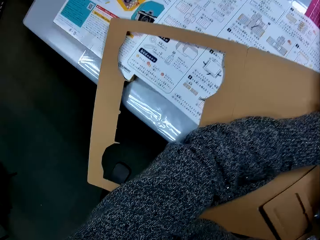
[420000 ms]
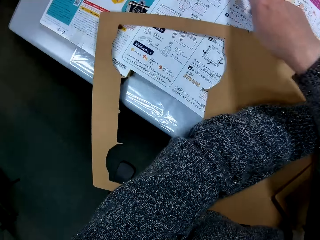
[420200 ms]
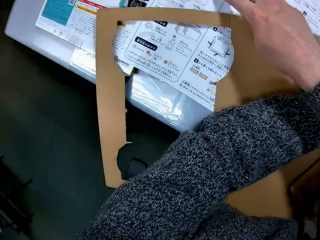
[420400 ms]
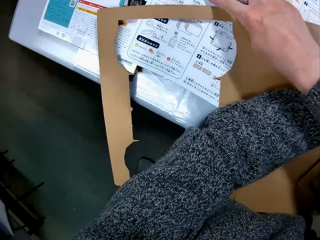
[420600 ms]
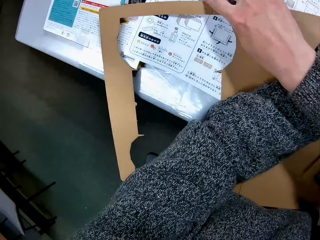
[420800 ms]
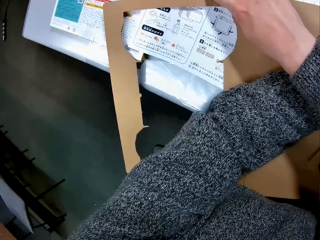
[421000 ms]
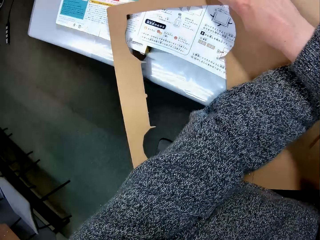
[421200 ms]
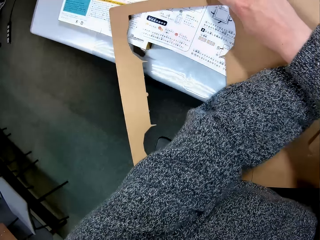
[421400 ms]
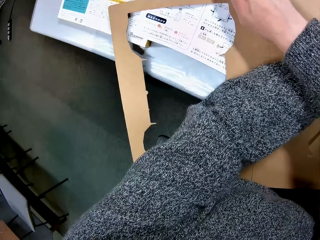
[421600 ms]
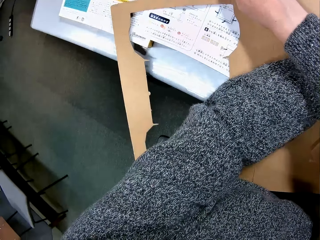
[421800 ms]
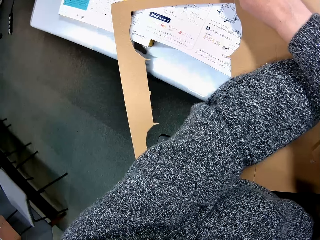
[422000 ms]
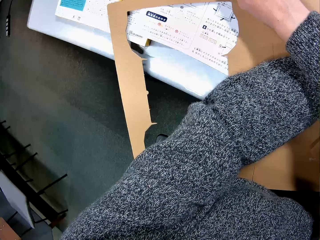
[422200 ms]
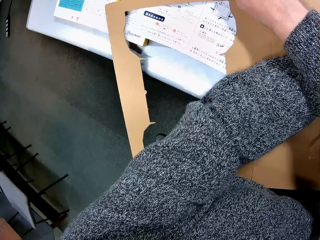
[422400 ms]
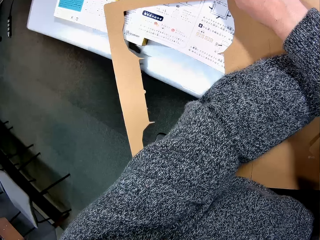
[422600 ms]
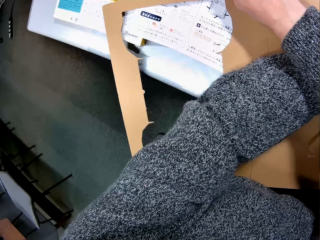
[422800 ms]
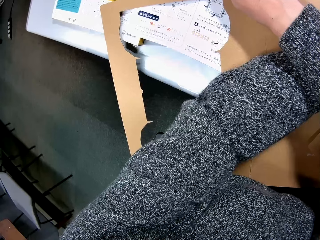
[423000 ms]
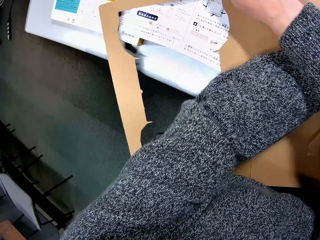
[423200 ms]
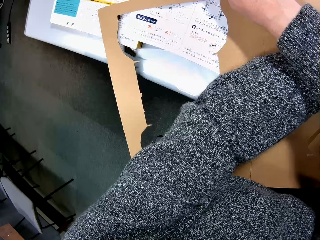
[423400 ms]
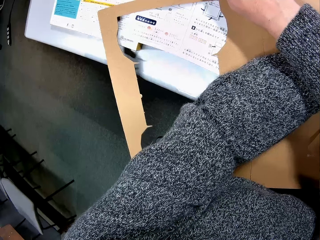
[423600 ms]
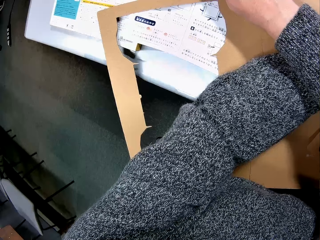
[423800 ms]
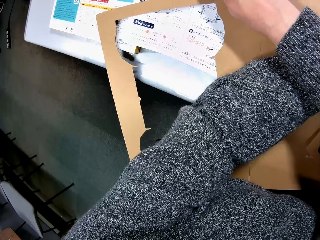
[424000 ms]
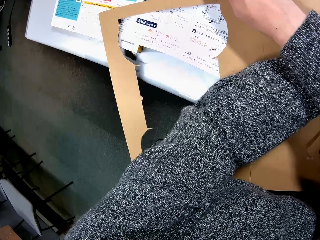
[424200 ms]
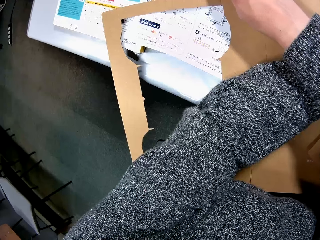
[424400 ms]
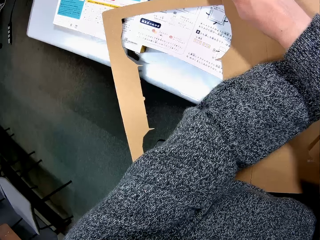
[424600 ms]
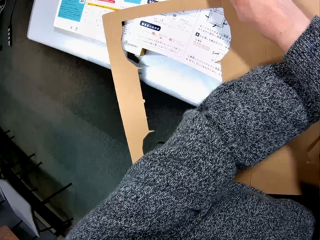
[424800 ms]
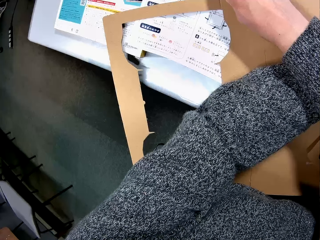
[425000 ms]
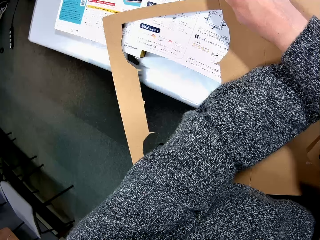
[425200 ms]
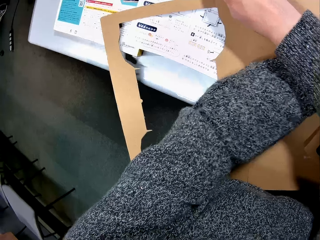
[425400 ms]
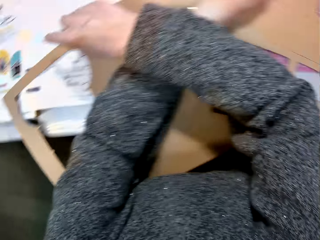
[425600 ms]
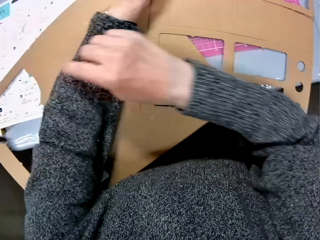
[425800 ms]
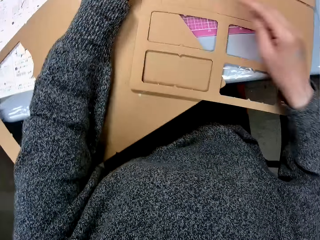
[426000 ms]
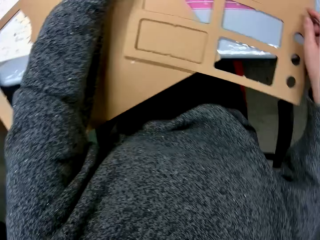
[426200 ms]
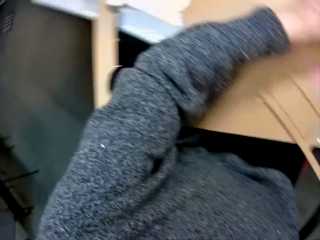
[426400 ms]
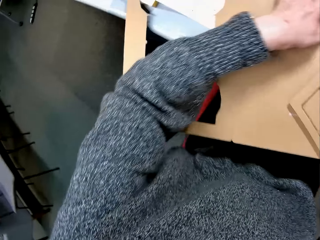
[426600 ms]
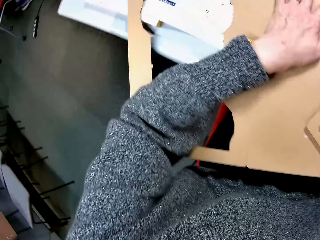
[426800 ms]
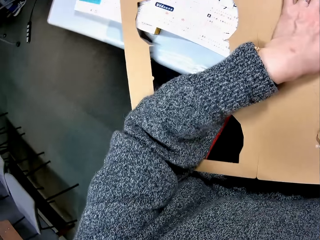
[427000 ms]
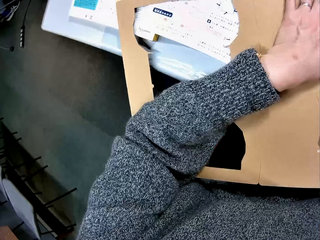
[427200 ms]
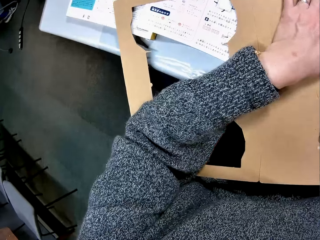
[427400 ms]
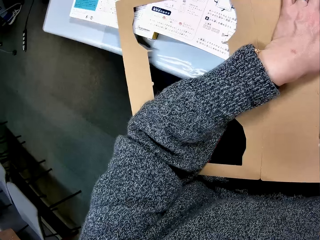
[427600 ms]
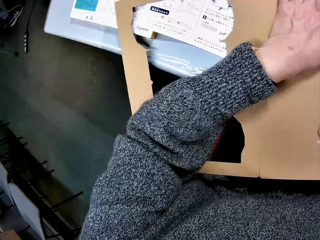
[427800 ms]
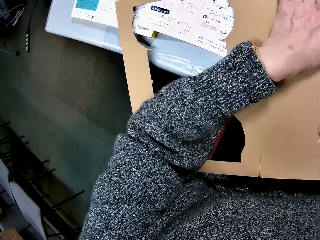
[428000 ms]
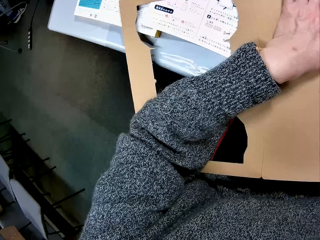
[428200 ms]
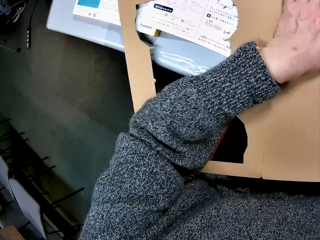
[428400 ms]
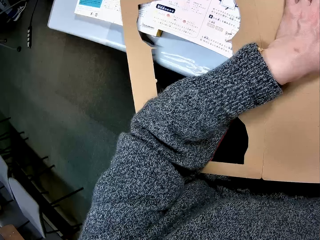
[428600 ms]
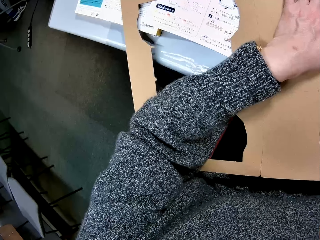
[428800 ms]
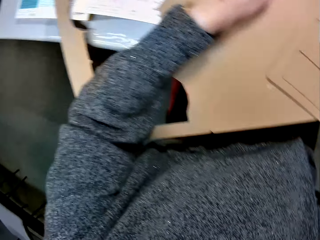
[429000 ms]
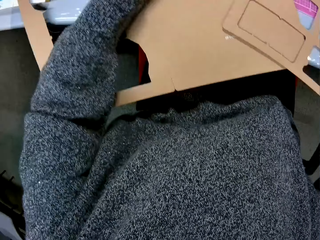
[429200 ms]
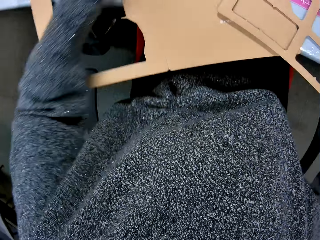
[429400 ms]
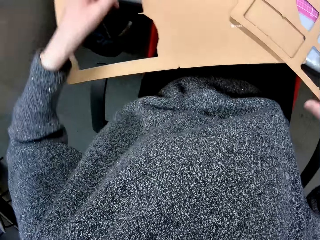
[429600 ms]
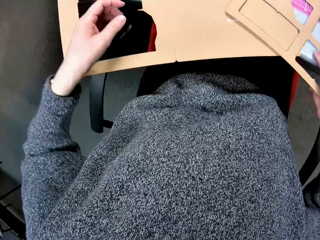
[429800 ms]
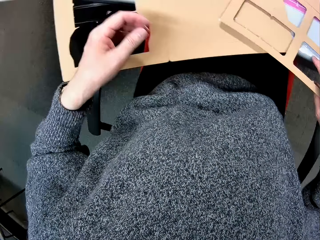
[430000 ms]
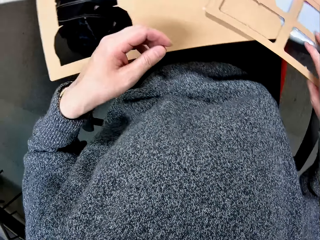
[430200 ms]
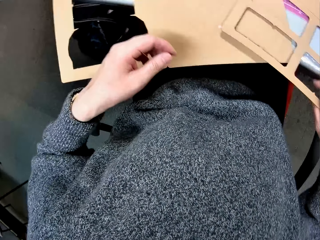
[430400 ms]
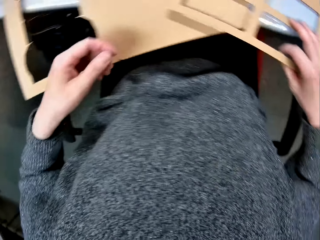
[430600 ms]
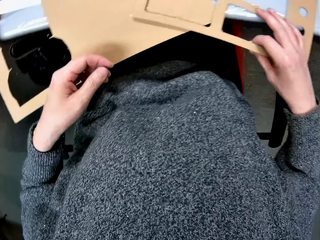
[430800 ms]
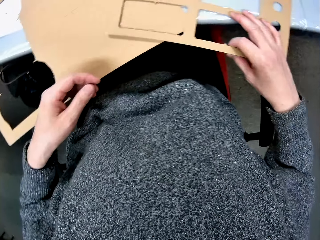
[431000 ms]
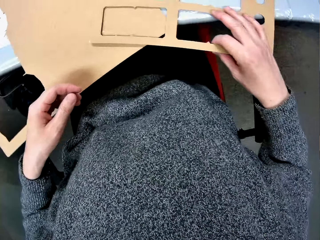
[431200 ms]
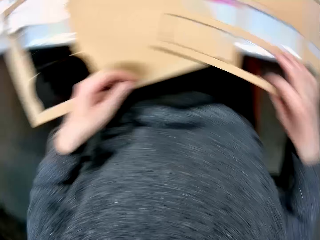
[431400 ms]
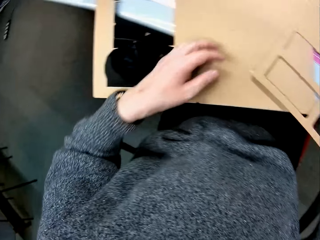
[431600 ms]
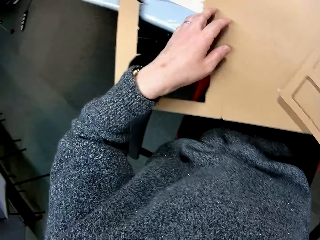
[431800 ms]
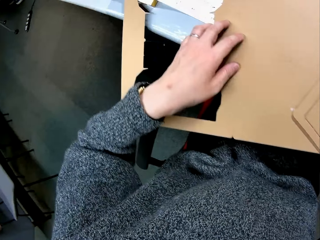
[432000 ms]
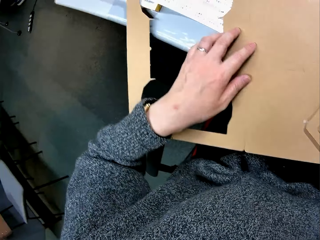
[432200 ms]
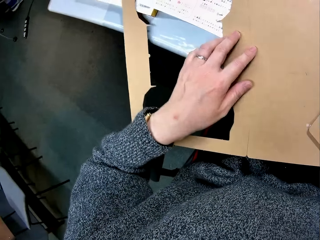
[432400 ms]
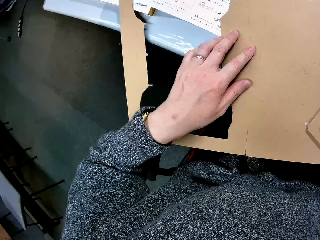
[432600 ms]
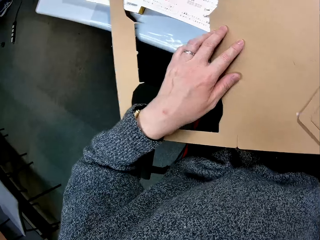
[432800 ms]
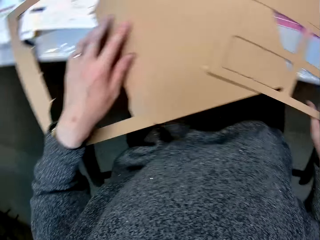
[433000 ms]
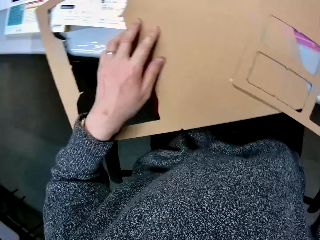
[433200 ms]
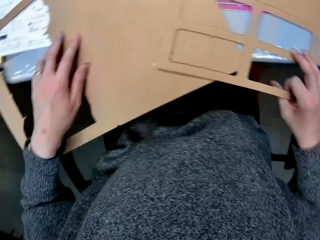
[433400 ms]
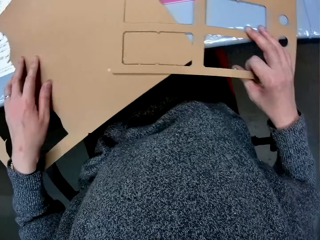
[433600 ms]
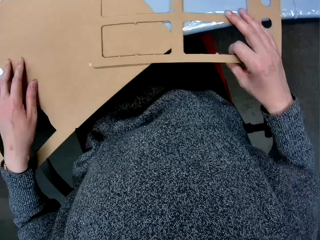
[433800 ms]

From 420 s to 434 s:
The camera wearer reads the manual. They point to the manual. They adjust the carton. They look at the cardboard.

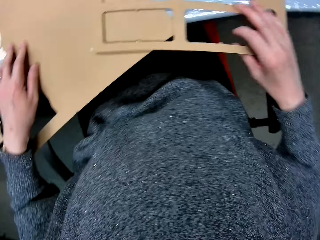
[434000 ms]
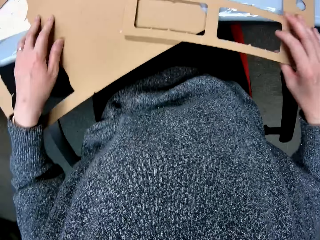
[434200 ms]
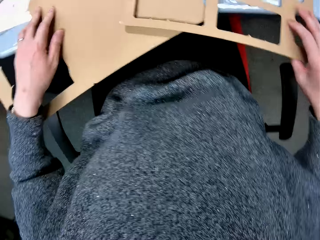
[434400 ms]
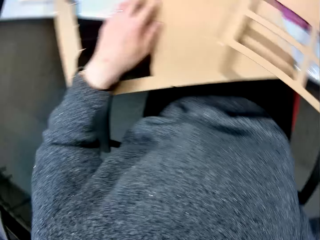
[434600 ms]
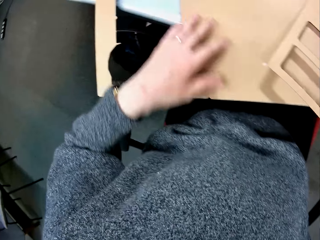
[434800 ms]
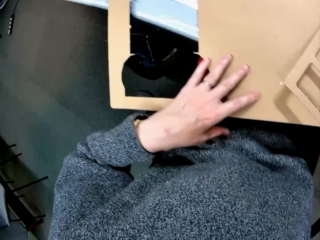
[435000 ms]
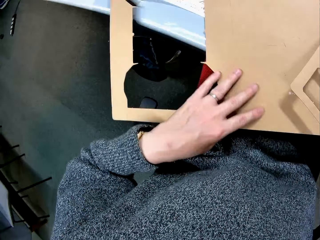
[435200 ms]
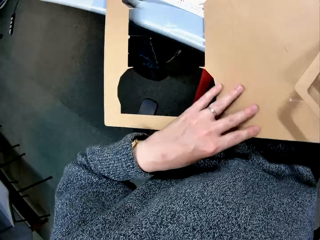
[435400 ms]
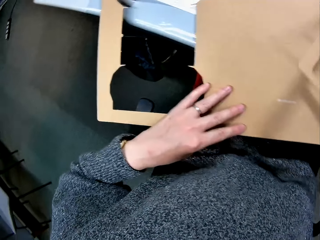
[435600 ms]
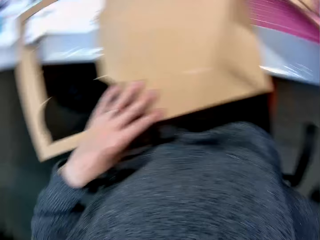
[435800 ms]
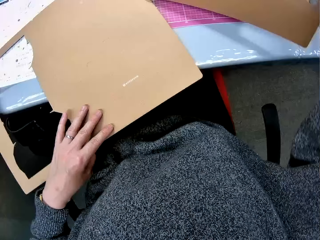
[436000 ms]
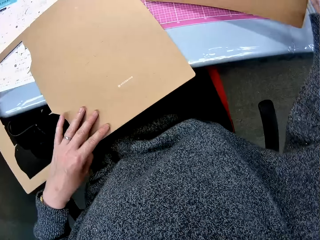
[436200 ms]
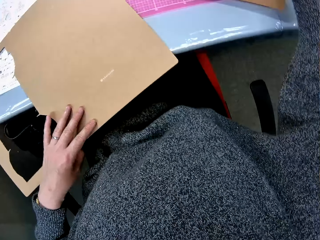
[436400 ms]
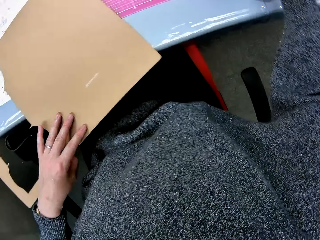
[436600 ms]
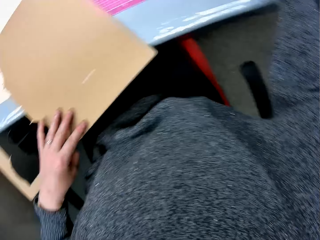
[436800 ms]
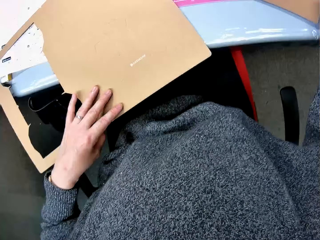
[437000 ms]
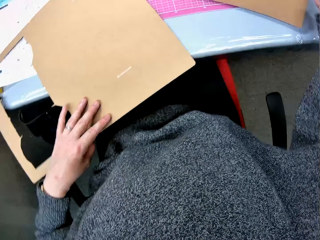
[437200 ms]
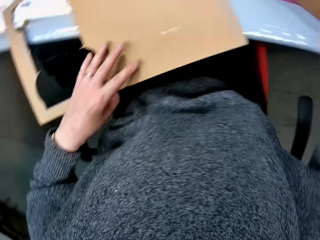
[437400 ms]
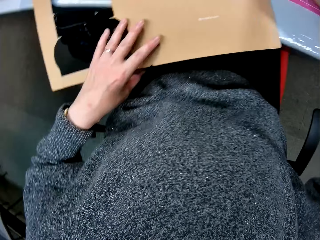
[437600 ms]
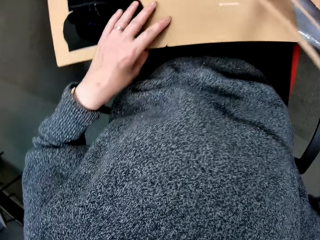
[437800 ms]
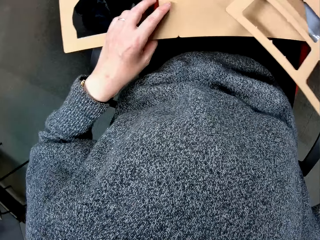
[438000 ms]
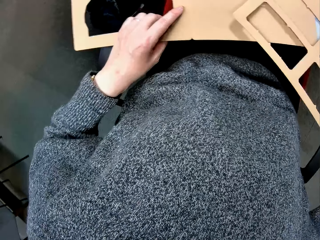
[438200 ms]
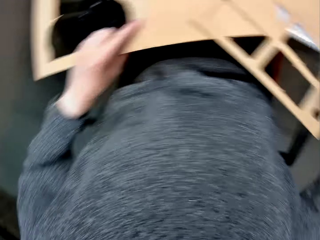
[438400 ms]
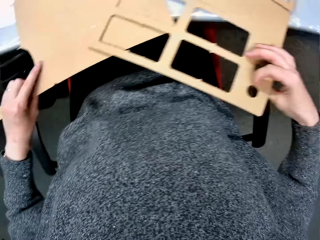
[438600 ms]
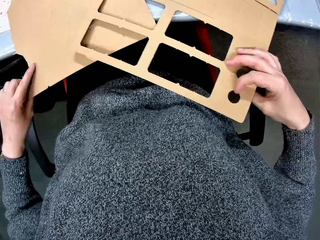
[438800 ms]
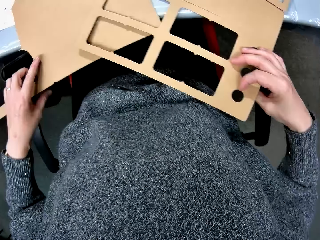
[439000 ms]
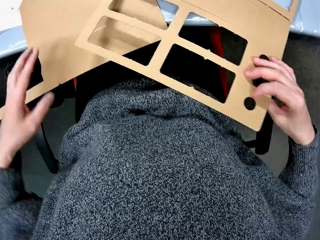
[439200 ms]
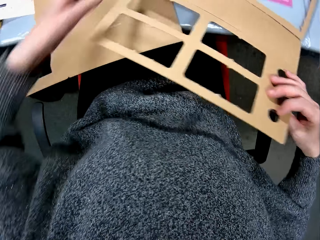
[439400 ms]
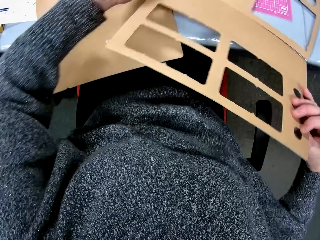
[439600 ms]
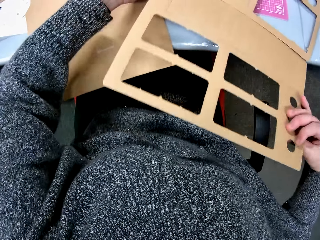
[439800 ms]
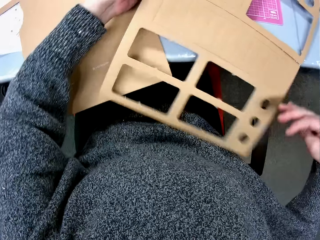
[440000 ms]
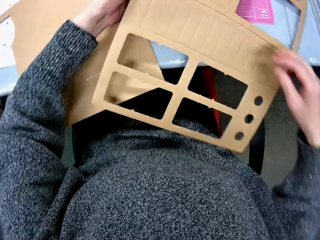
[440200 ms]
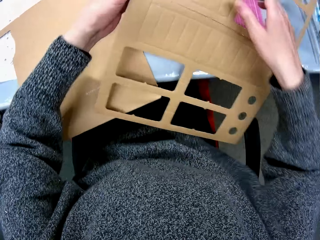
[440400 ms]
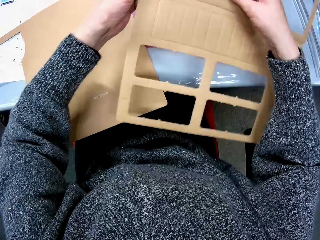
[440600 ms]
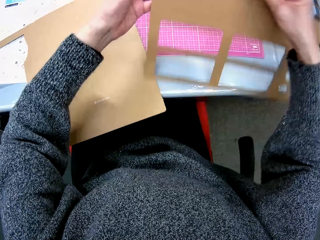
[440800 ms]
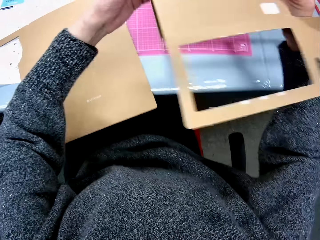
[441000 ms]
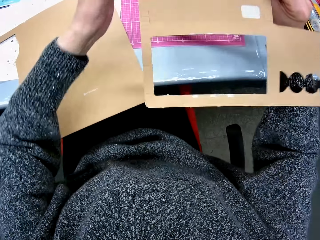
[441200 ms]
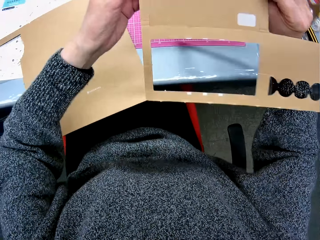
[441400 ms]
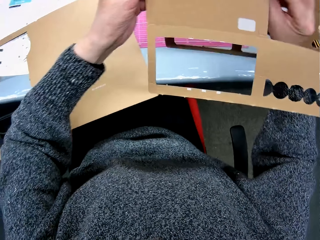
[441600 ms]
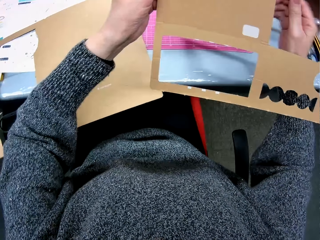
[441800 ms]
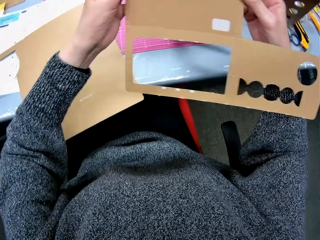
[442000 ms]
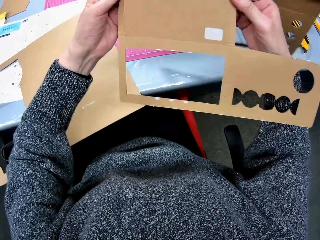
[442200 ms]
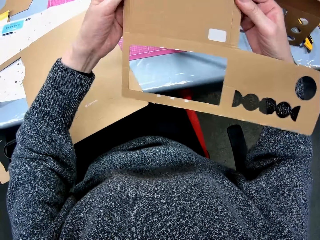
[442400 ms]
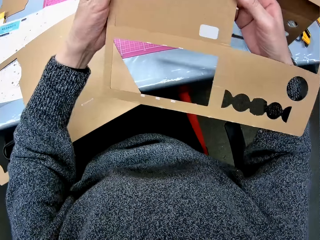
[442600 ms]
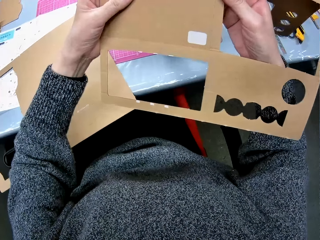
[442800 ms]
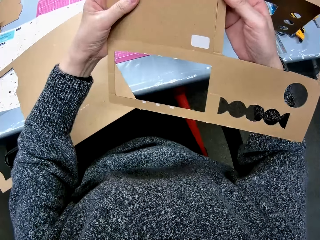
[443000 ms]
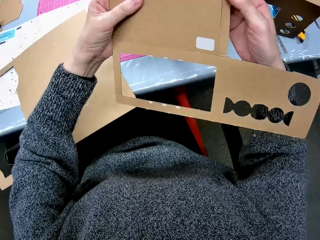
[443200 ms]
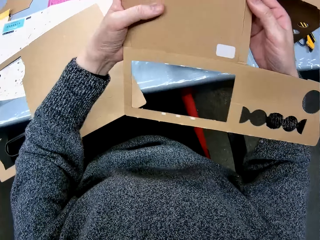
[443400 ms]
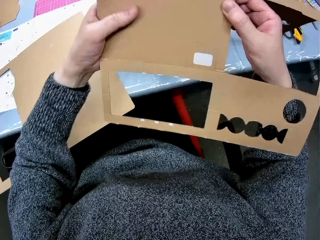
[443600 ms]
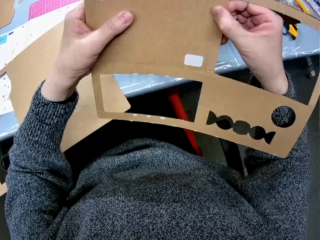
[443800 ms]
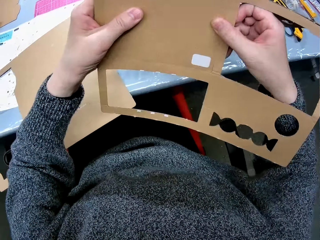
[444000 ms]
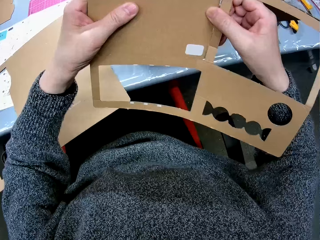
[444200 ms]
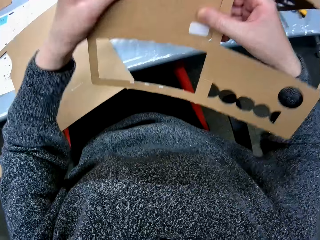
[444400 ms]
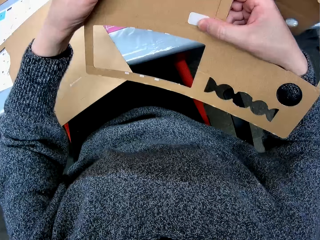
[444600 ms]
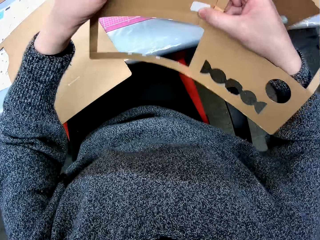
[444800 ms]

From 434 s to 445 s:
The camera wearer moves the cardboard. They put the cardboard down. They flip the carton with a hole in it. They remove a piece of the cardboard. They make a hole in the carton.
